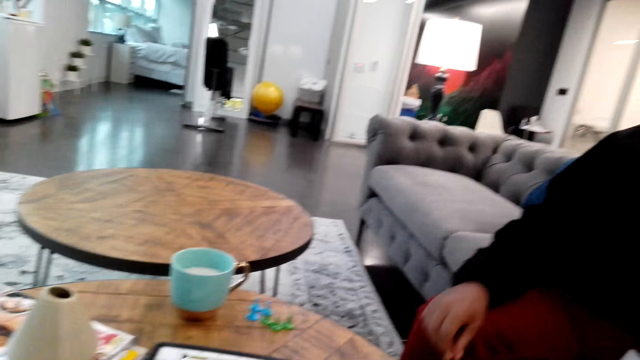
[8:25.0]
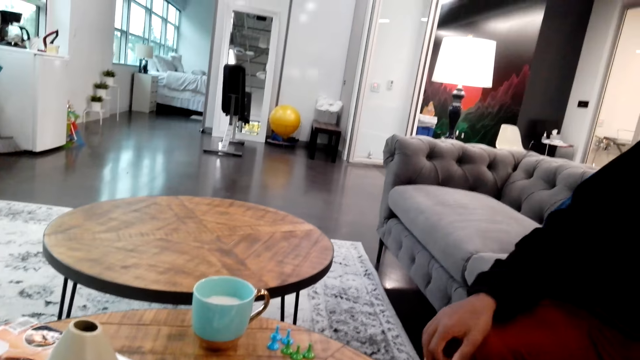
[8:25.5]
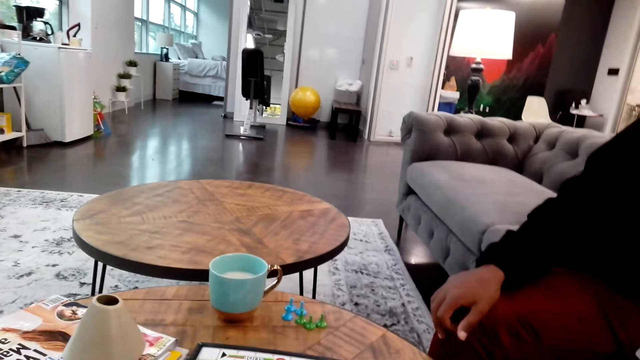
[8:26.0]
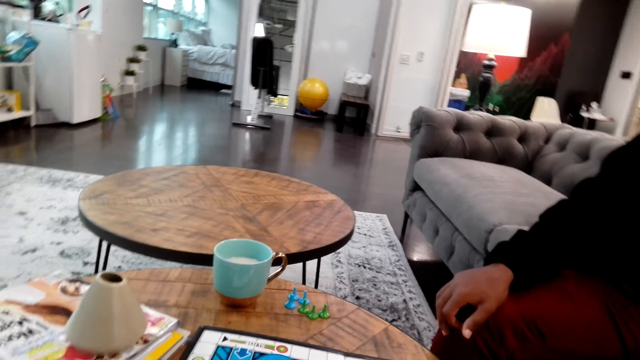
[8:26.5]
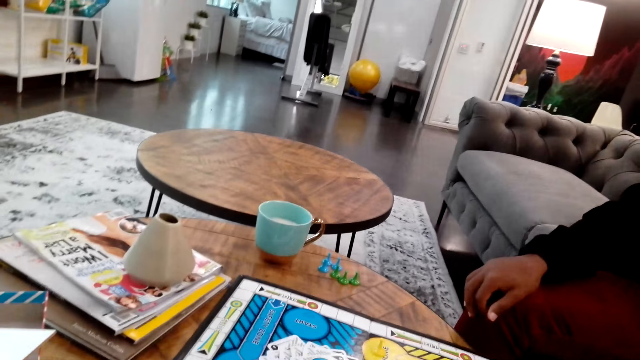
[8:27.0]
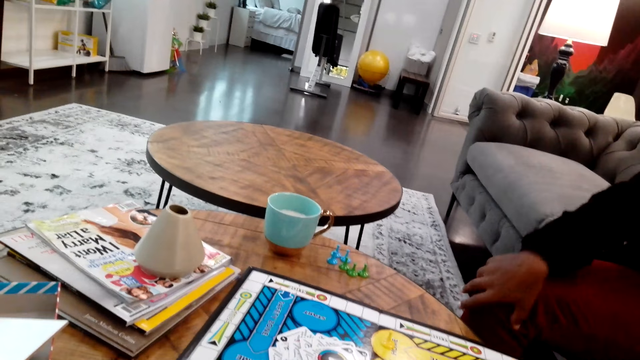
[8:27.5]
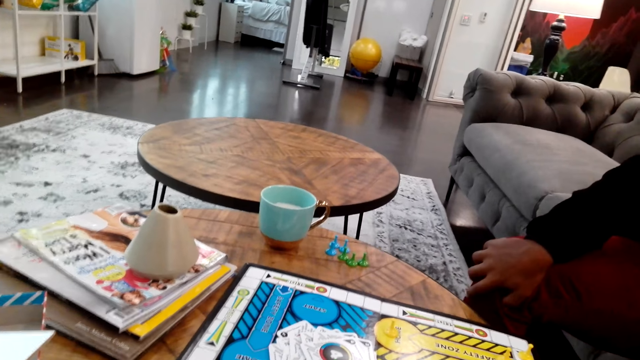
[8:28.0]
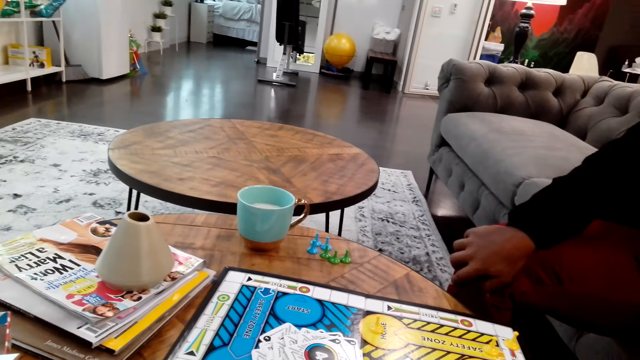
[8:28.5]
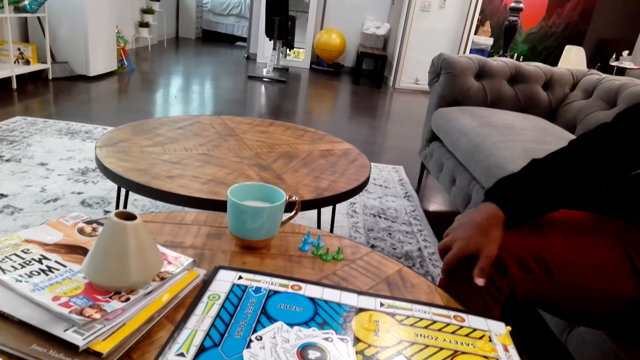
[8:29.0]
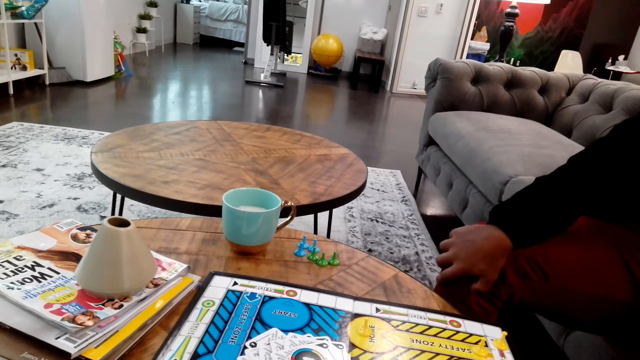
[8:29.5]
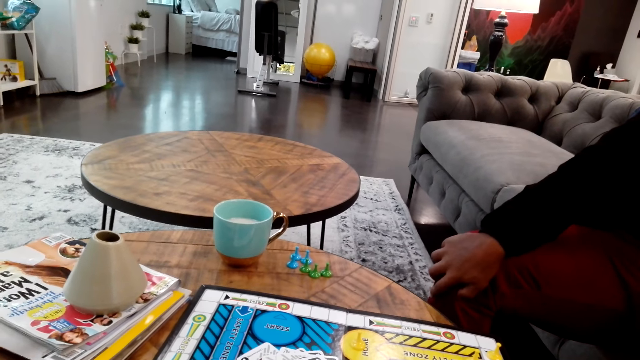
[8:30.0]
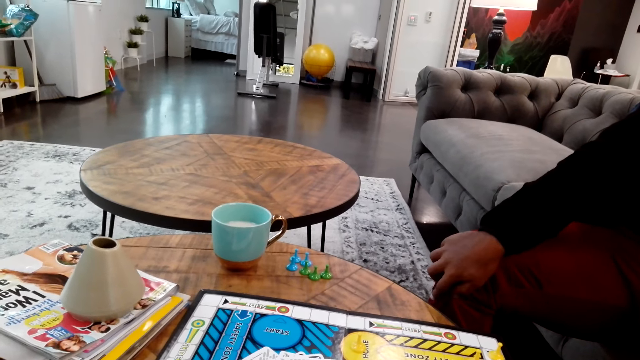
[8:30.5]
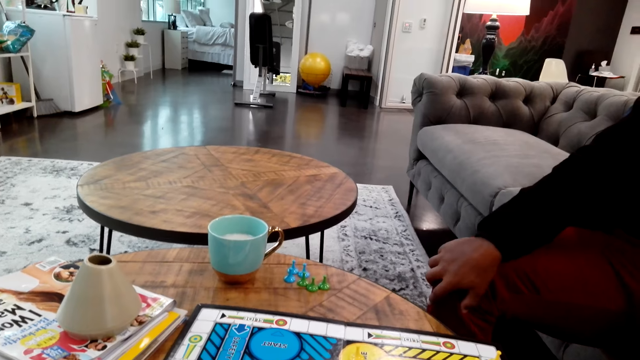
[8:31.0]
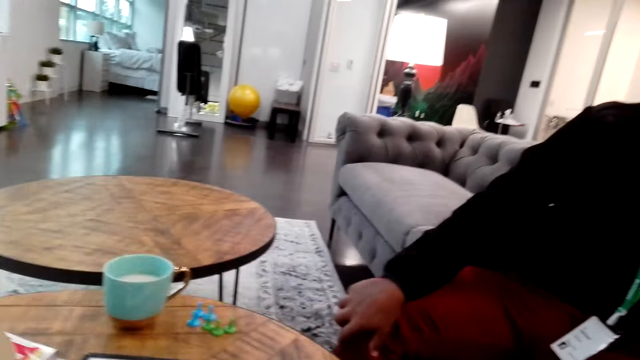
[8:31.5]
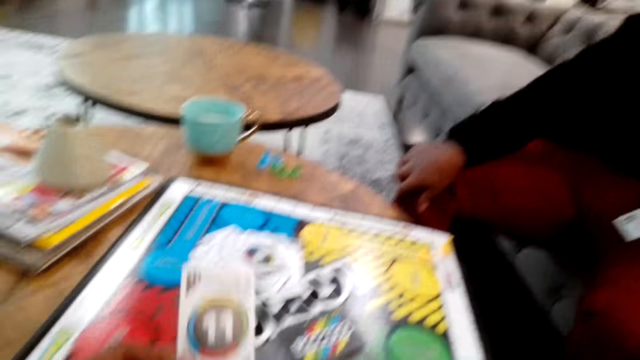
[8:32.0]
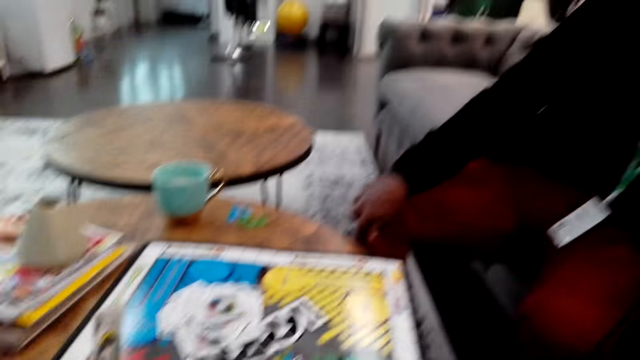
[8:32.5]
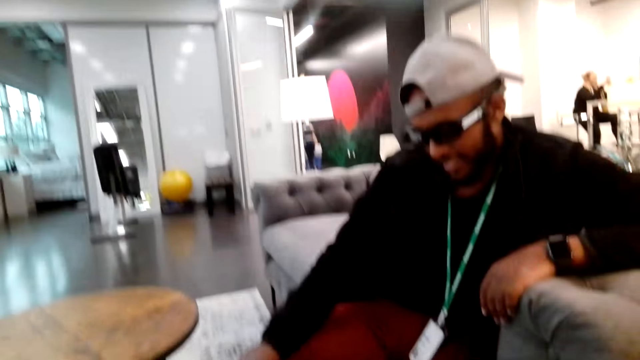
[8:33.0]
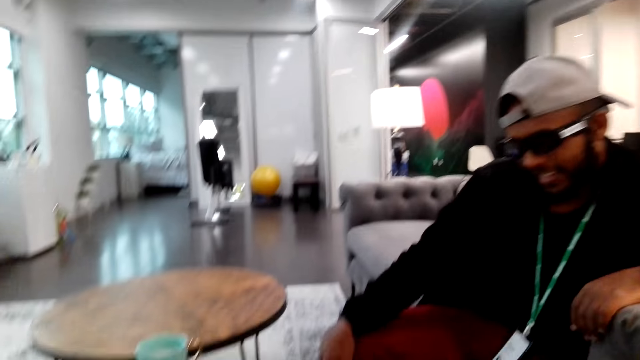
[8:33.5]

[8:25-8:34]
The camera wearer looks around.

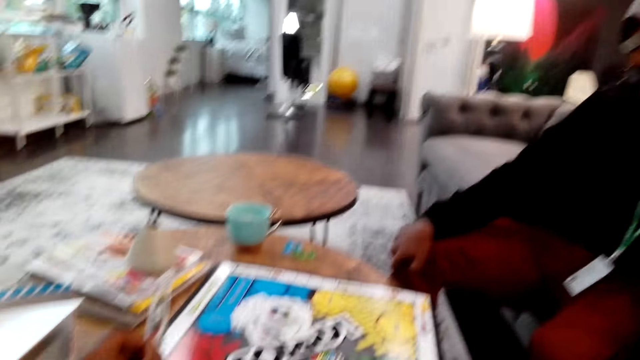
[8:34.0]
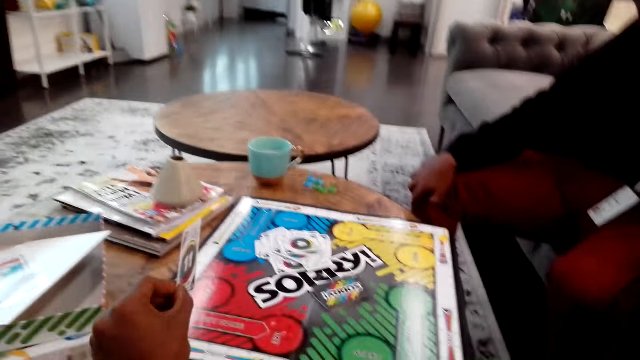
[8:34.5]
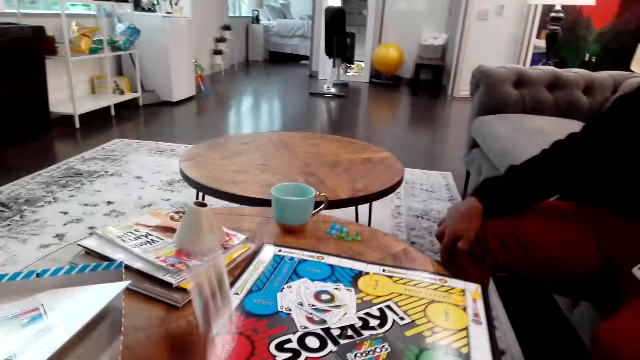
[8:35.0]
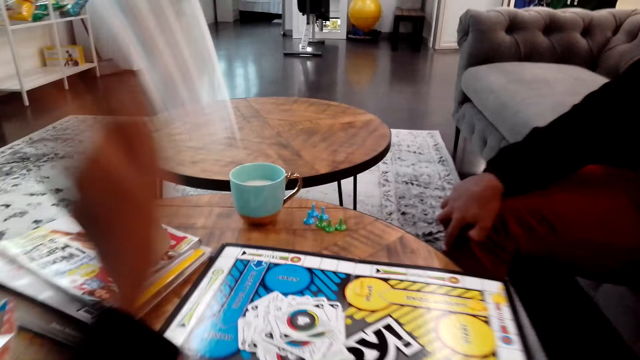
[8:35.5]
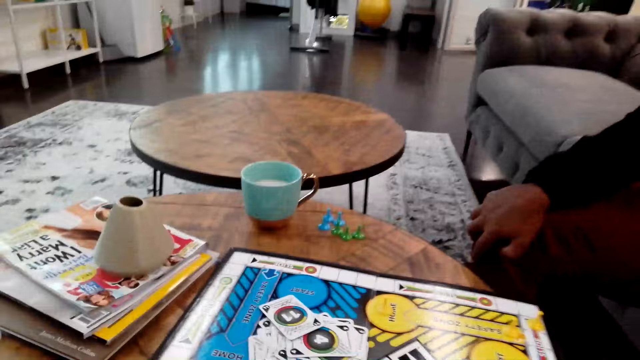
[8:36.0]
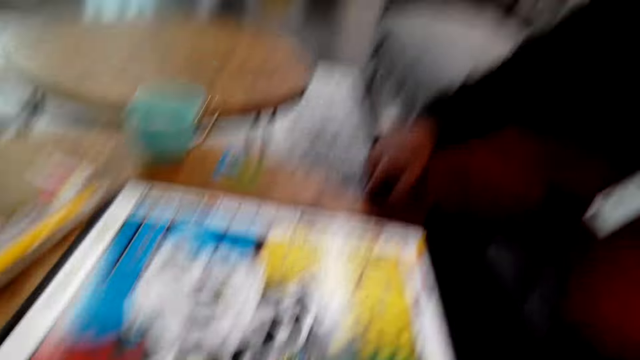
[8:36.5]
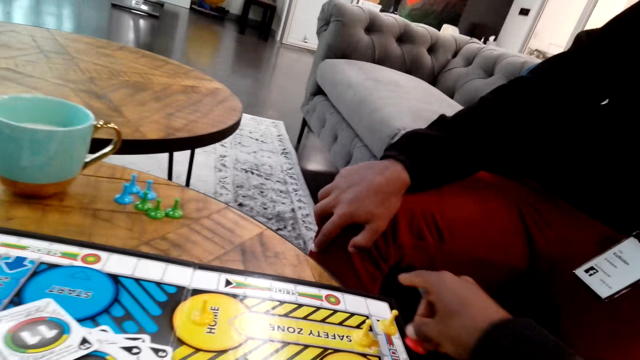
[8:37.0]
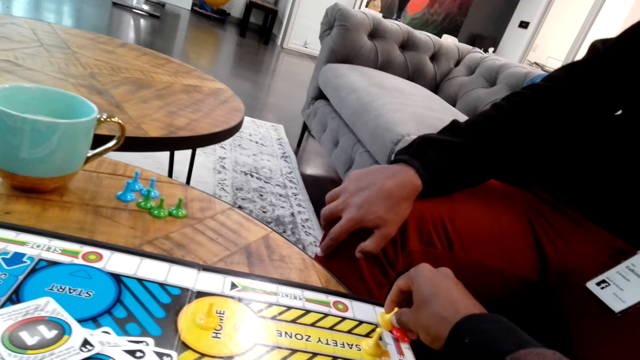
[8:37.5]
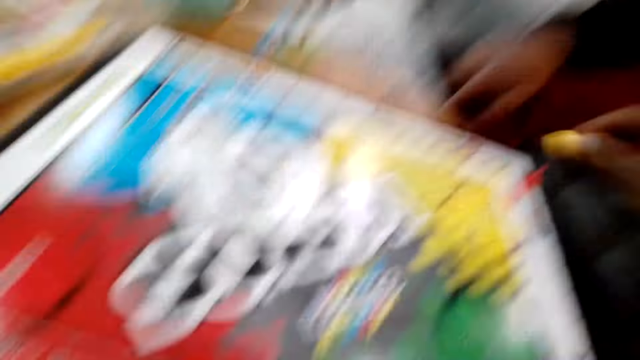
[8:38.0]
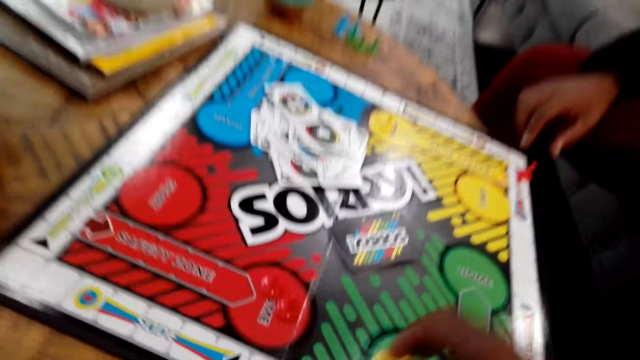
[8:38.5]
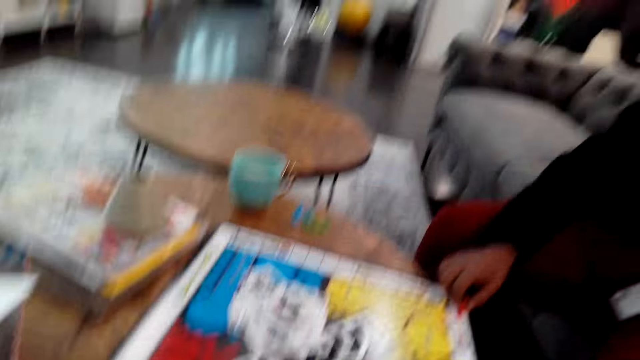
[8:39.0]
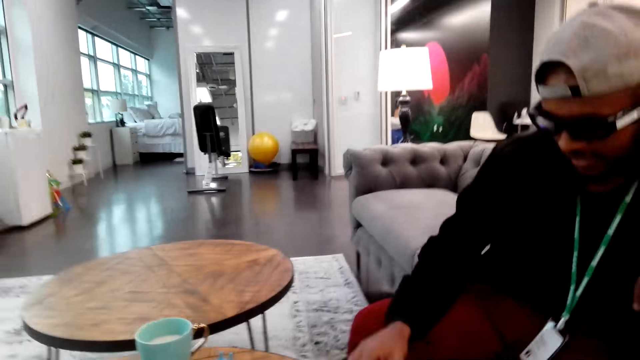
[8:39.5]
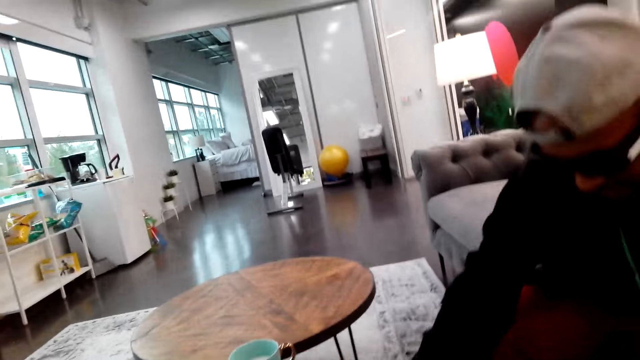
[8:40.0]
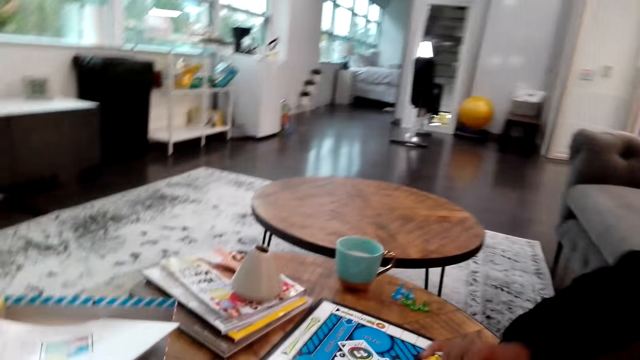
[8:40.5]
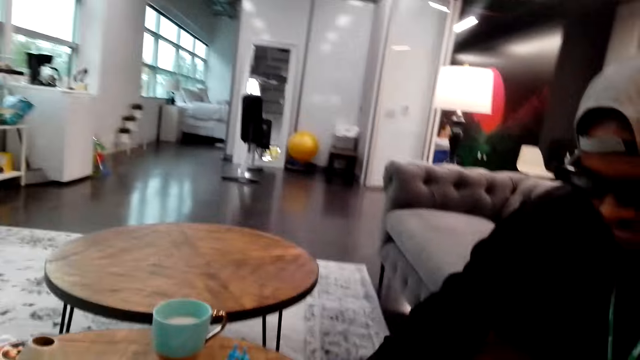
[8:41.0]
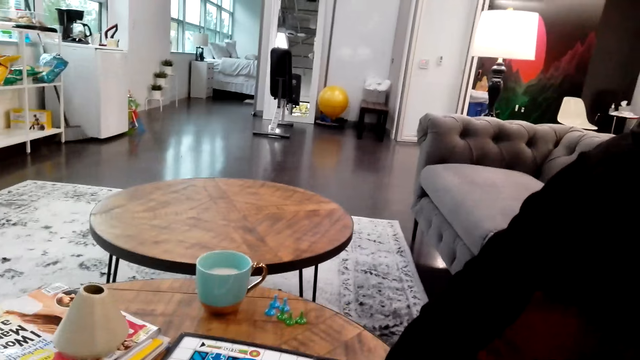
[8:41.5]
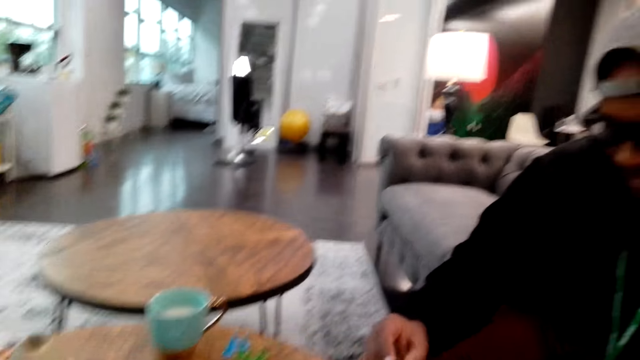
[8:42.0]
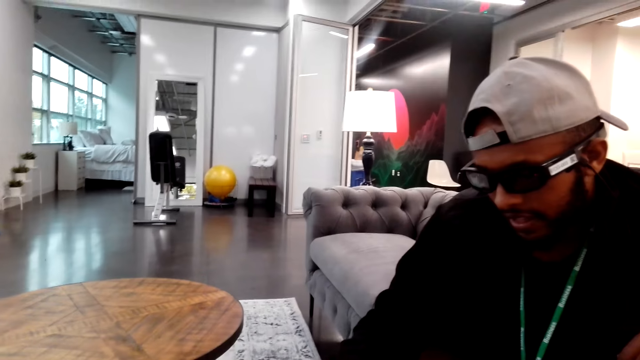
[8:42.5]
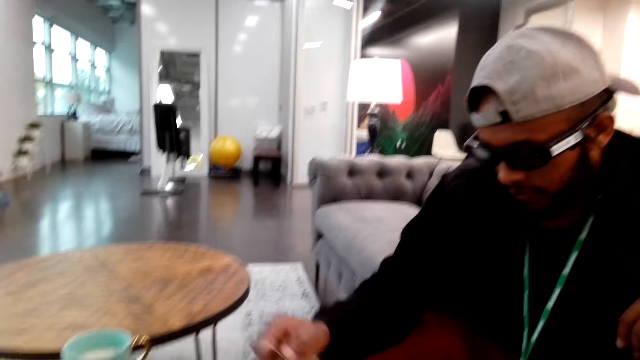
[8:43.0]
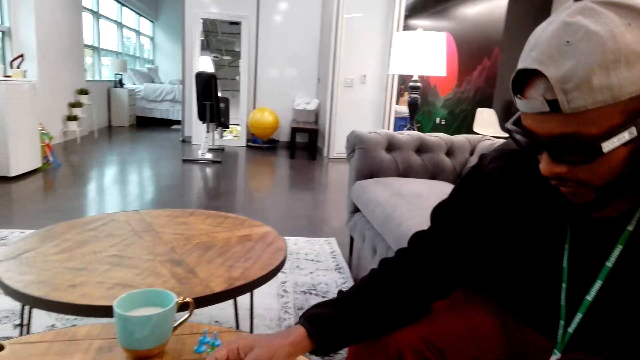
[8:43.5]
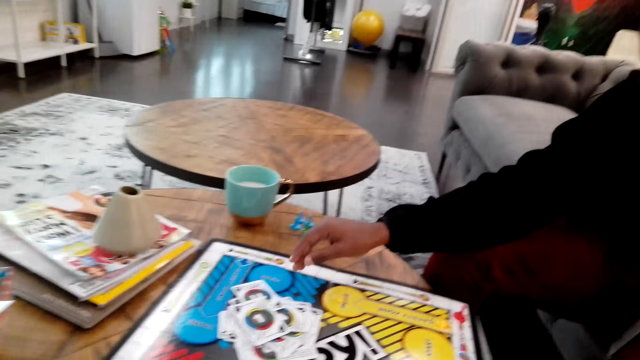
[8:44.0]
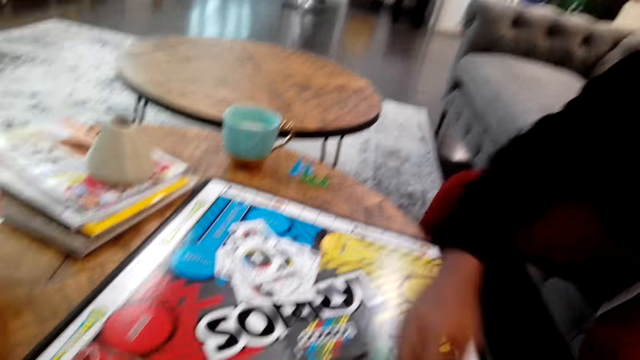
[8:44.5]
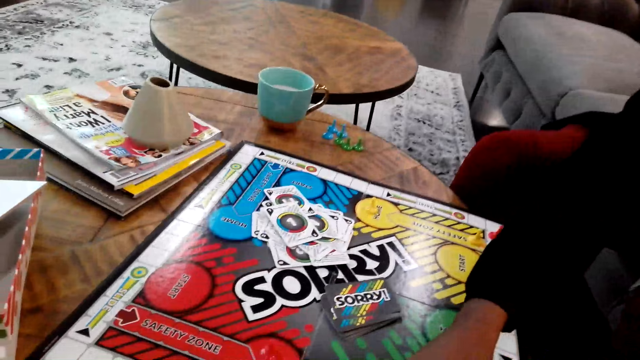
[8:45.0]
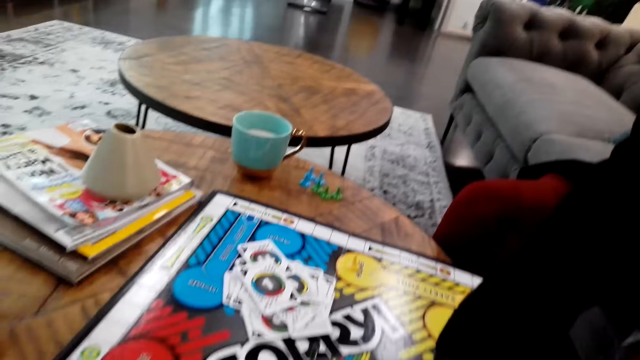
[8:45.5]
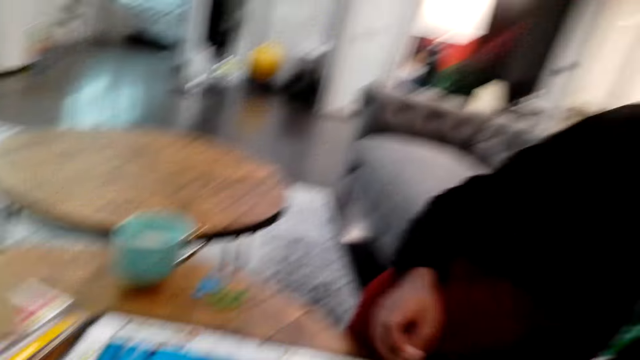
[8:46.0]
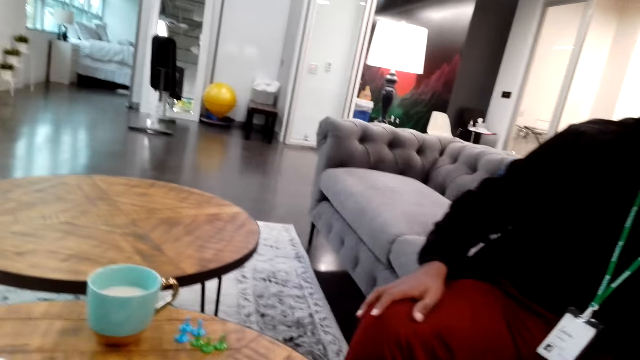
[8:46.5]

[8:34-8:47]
The camera wearer throws down a card. They move a chessman. They play chess. A man plays chess. The camera wearer looks at the man.
